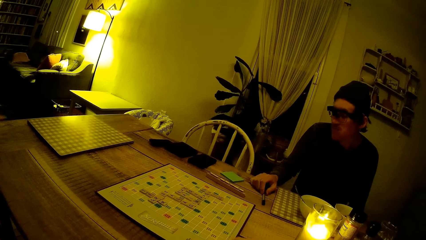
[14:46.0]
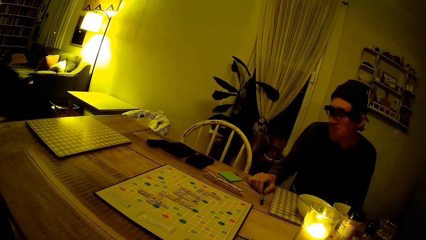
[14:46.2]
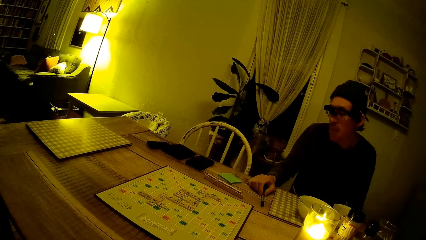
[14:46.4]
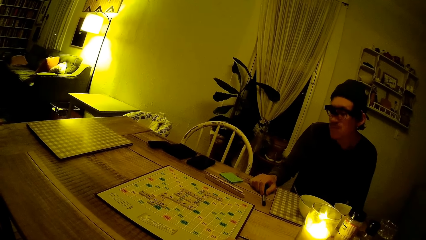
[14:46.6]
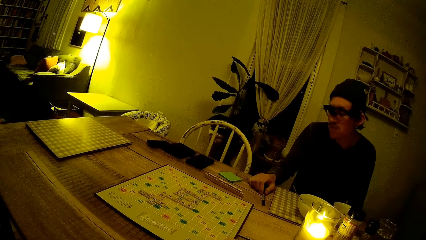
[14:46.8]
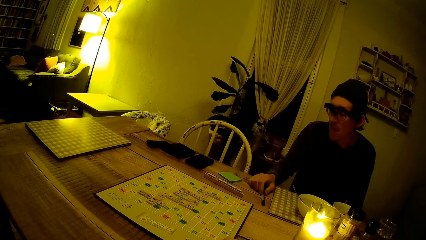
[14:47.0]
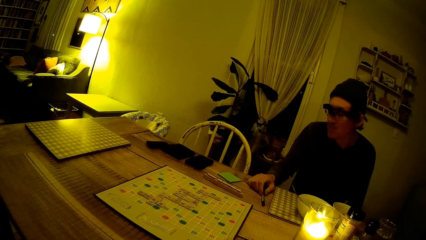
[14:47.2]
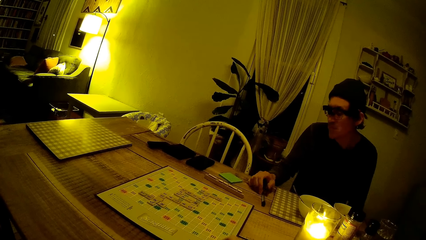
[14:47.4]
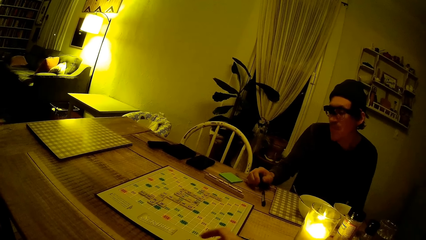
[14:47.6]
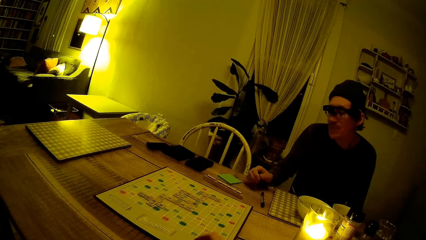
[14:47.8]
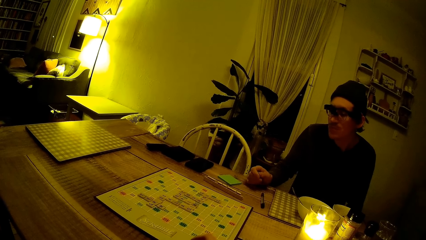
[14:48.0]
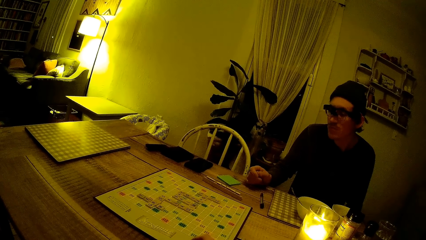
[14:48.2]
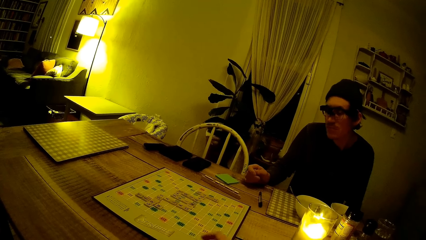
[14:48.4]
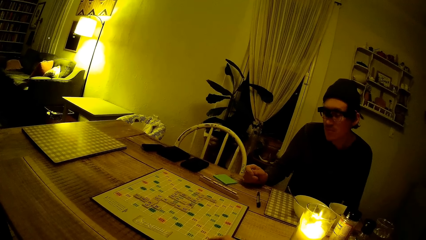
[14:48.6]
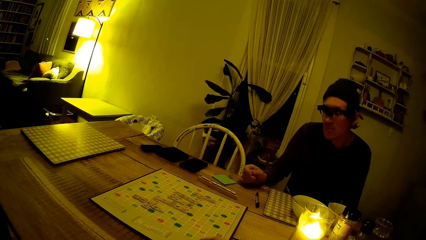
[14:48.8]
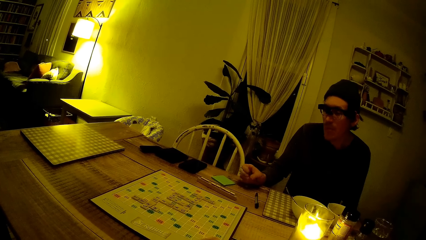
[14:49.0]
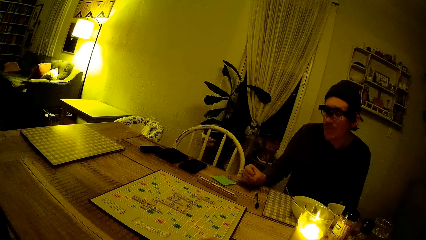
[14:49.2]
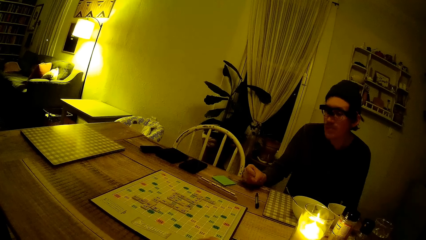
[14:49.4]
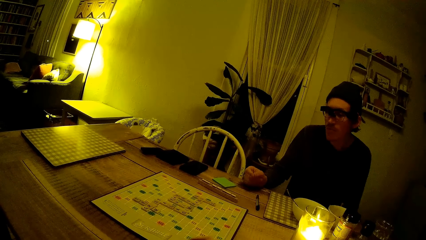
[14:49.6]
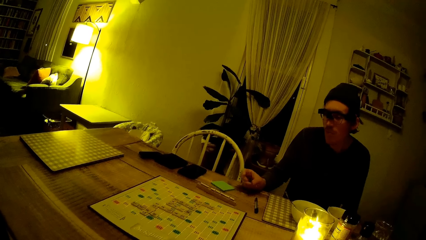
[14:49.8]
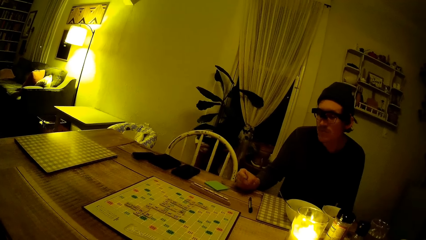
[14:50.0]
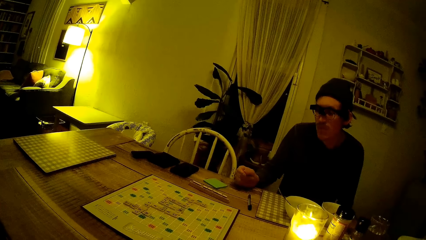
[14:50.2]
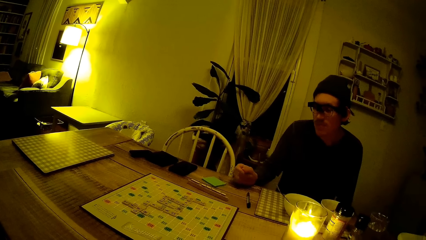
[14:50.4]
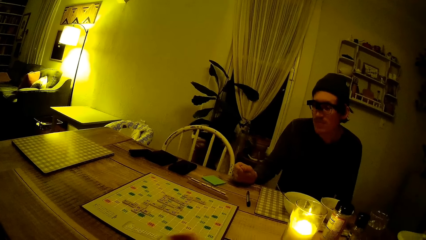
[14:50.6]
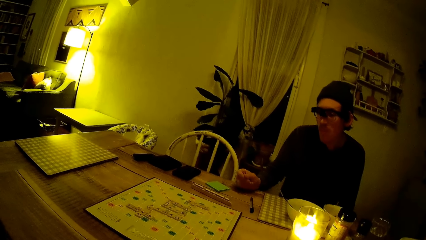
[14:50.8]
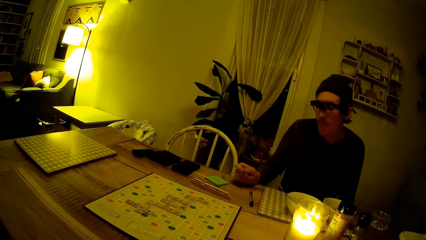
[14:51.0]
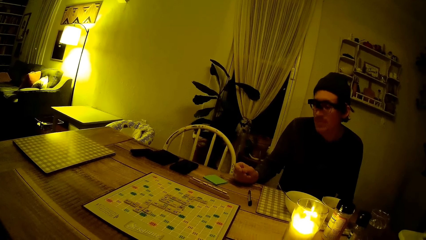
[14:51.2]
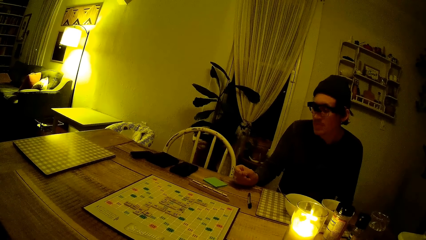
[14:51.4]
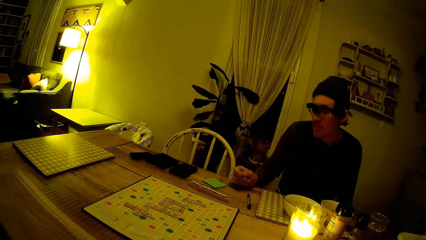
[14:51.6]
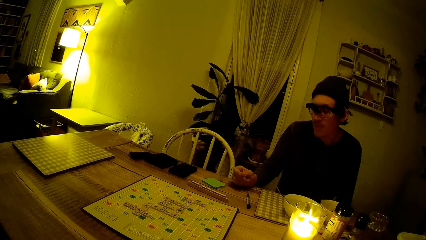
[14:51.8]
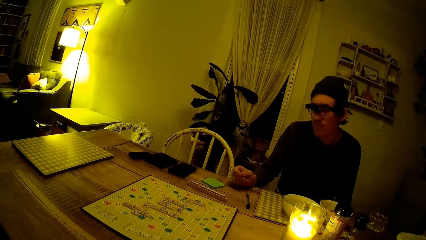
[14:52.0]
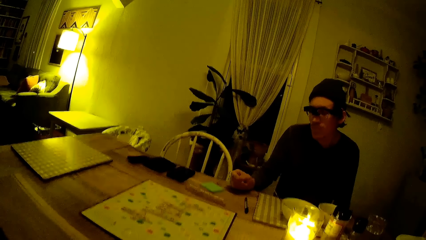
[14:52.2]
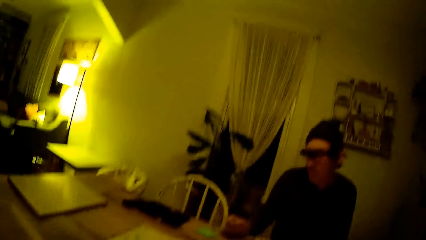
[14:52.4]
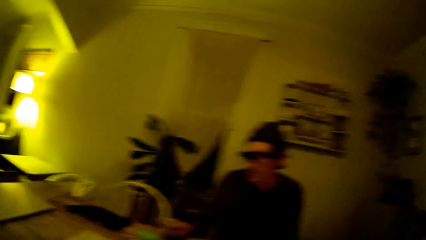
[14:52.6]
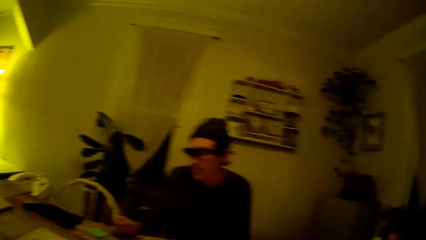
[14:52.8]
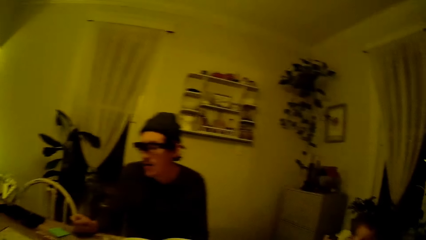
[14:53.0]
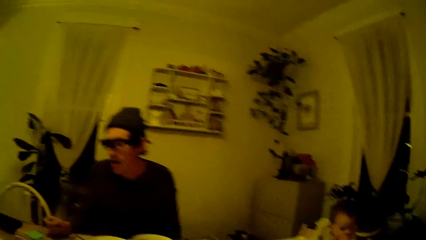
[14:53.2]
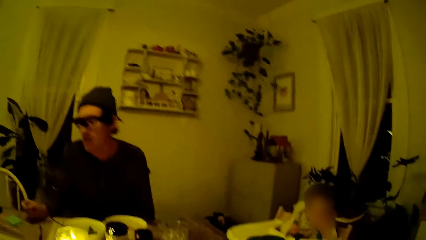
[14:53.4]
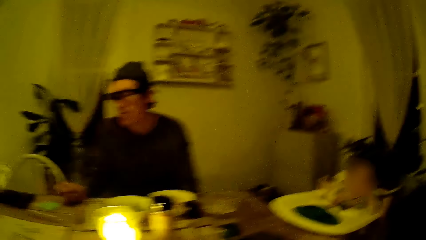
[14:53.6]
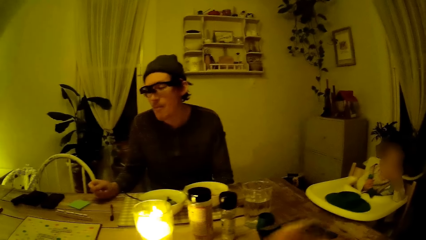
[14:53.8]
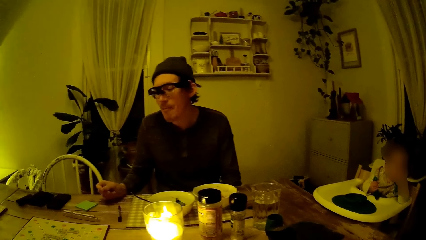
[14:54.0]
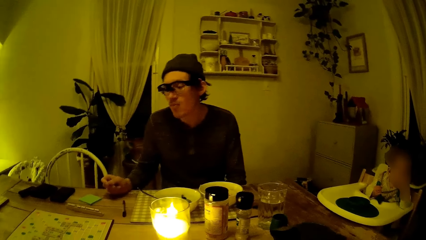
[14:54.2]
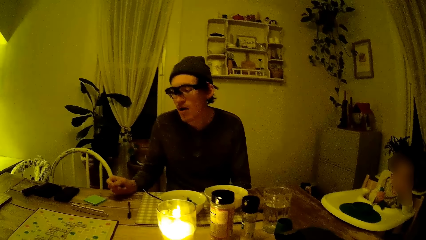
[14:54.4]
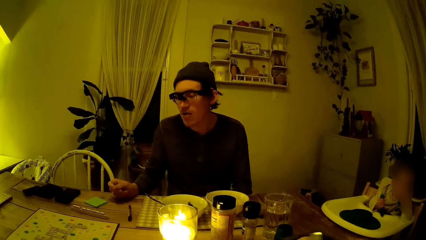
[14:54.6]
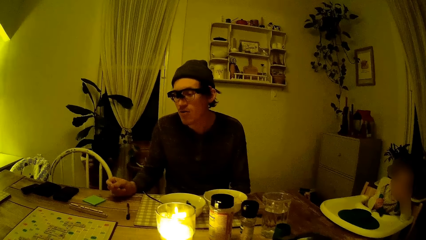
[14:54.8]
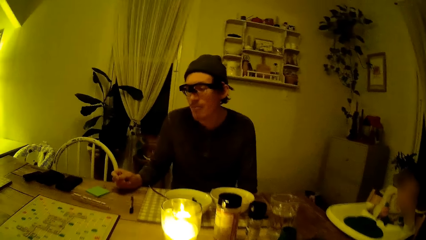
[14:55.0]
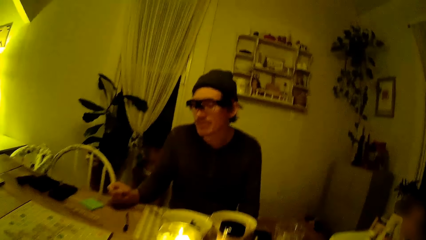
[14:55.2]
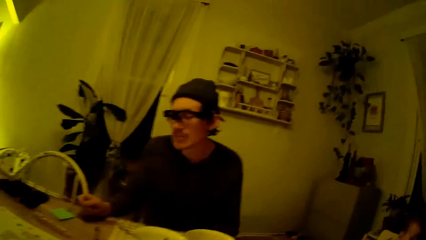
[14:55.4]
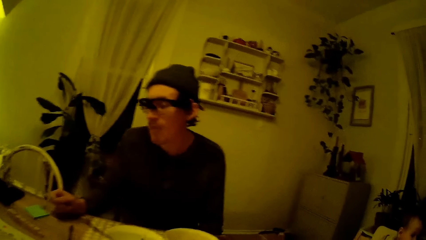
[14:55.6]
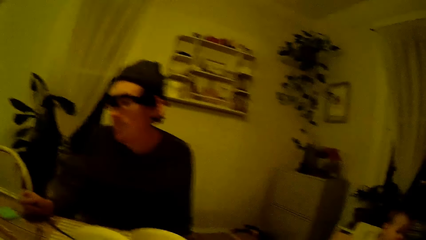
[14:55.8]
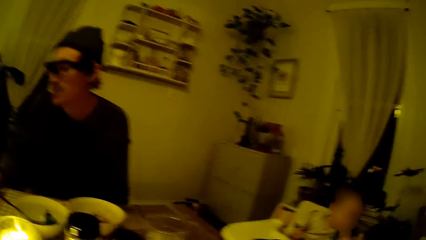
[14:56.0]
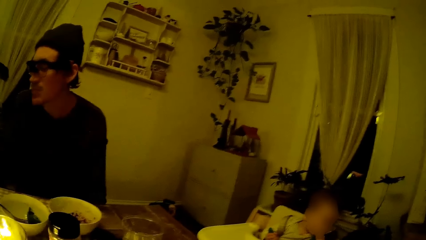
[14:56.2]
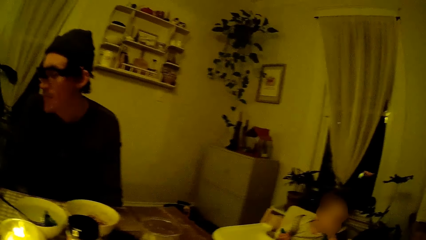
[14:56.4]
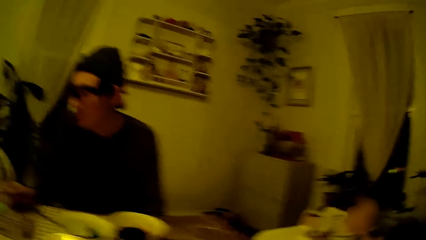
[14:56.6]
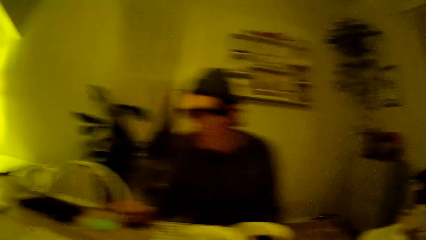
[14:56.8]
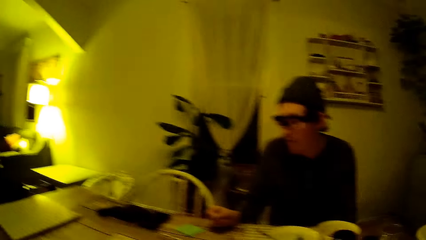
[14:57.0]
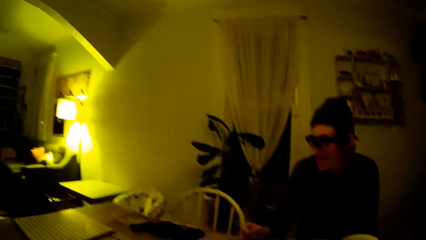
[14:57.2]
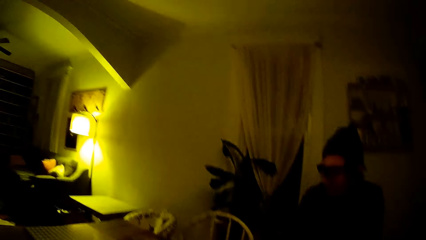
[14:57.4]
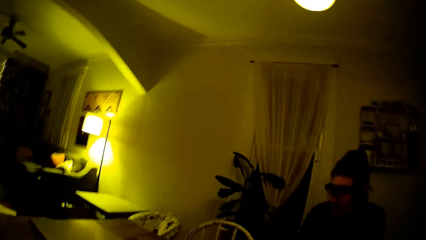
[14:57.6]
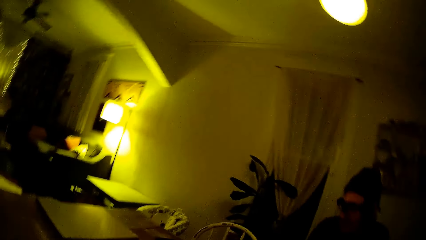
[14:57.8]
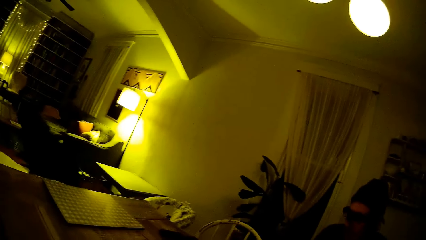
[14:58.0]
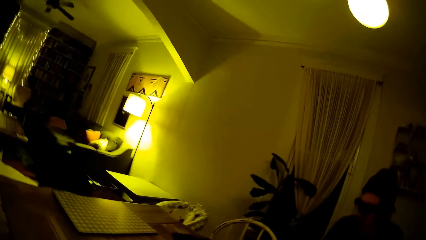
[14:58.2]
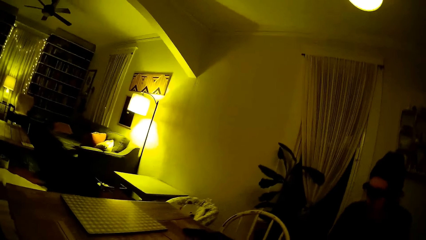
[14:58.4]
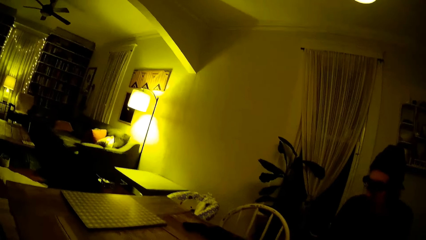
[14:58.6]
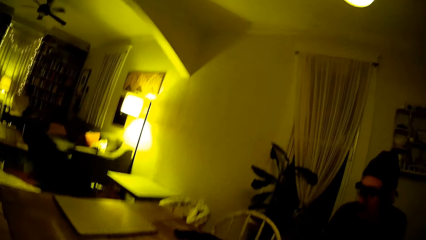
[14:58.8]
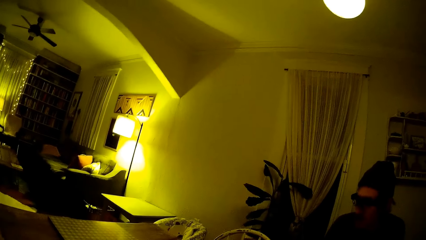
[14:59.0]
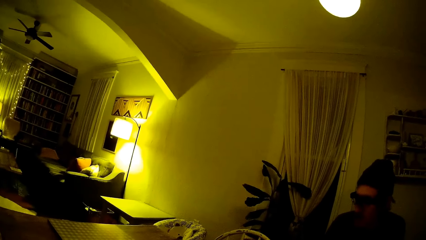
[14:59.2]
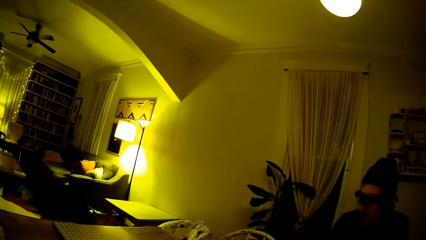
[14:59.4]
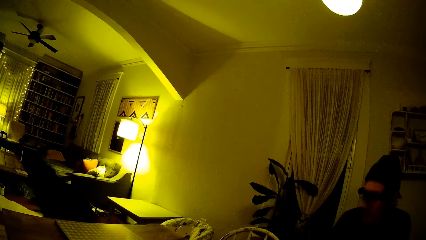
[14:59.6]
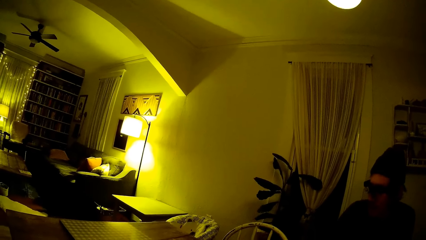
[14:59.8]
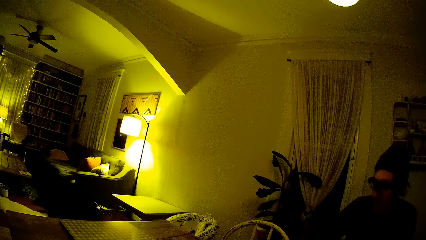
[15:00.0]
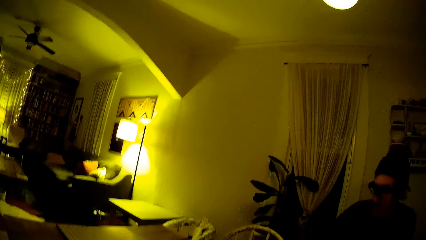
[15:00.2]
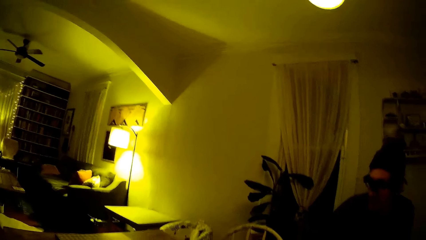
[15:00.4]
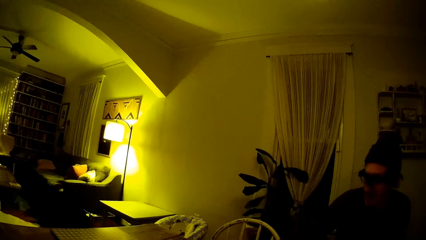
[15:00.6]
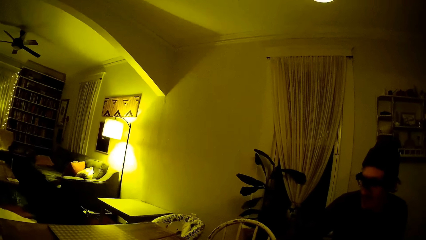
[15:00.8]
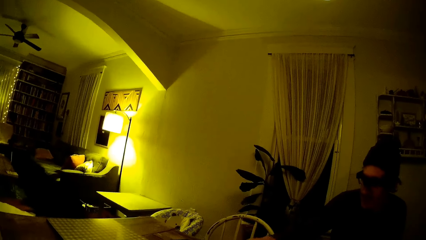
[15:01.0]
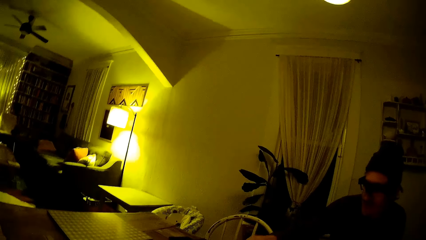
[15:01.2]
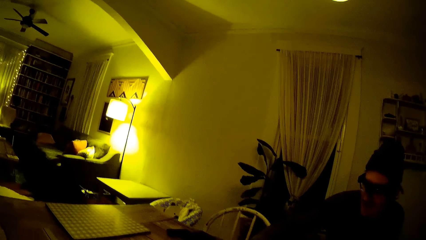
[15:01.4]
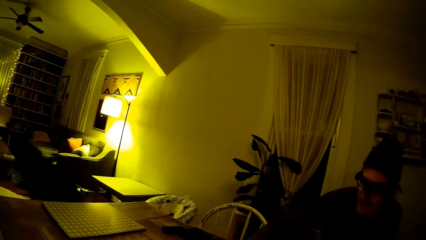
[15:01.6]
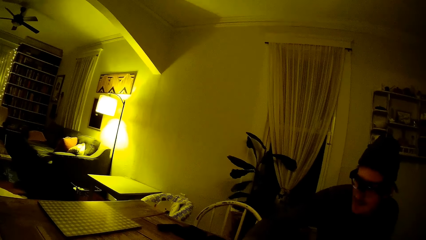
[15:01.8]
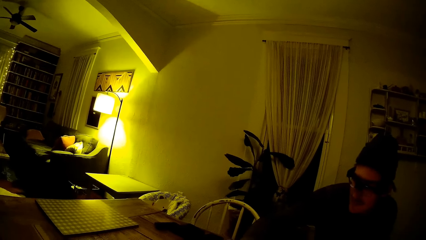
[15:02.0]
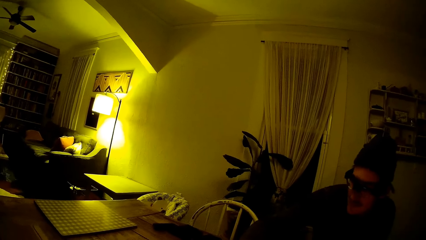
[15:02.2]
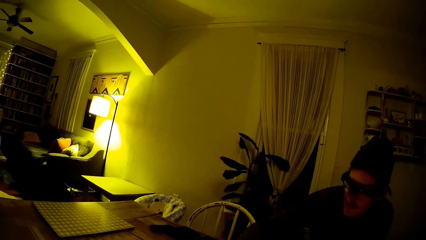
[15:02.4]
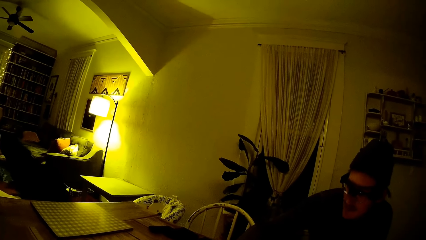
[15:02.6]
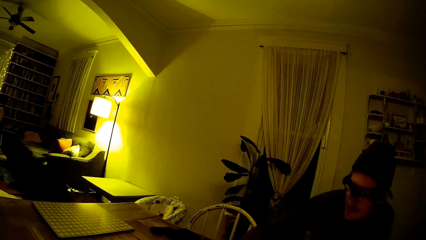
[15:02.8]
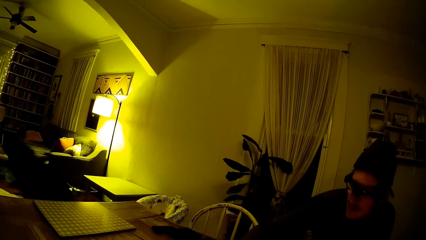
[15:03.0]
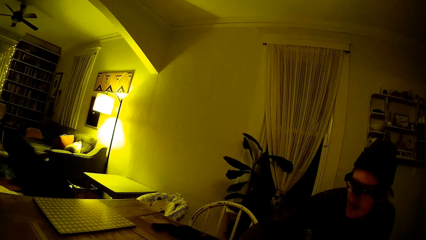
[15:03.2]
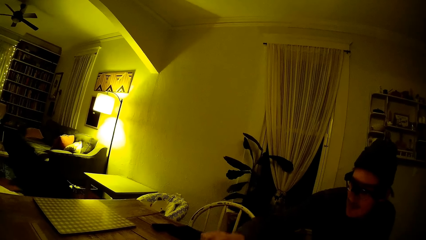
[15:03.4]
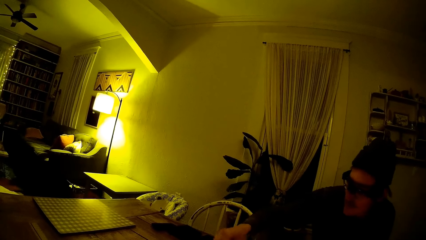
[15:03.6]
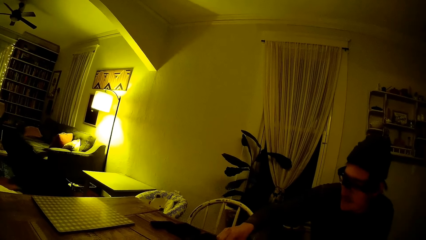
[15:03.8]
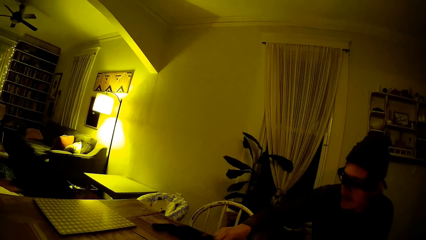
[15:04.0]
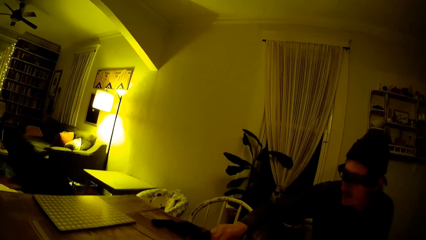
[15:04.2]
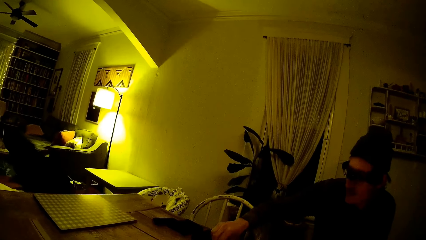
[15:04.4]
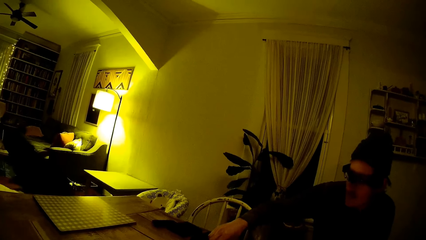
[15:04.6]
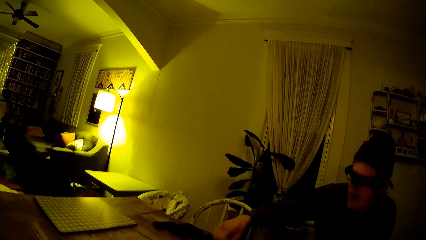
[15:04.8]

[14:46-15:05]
A man snaps the fingers on his right hand on the dining table. The camera wearer looks around the house.
